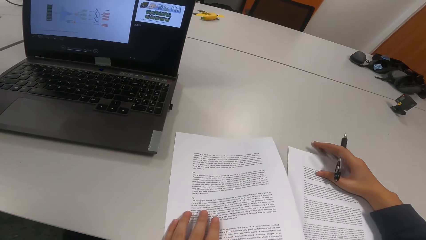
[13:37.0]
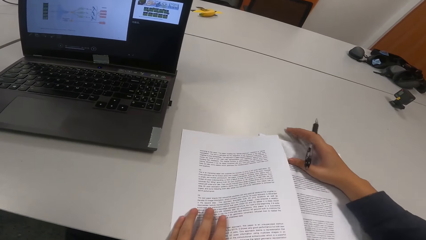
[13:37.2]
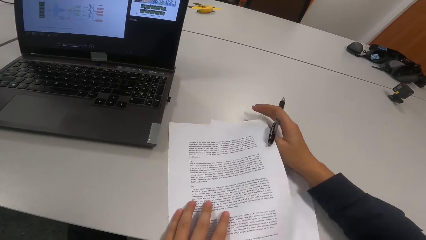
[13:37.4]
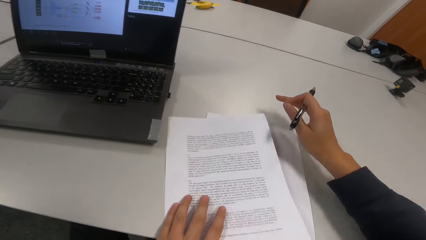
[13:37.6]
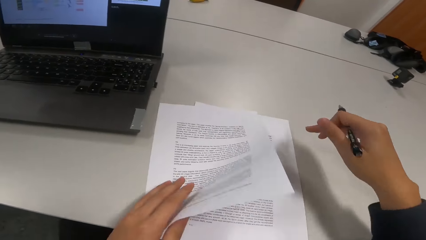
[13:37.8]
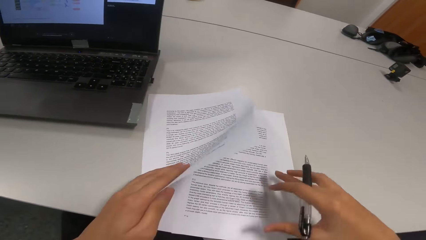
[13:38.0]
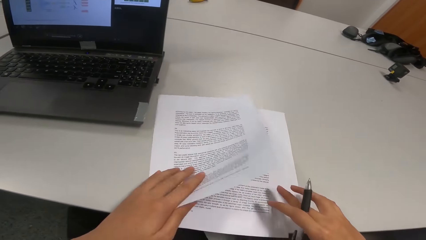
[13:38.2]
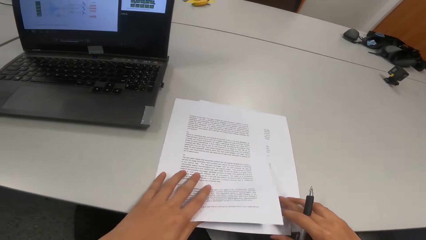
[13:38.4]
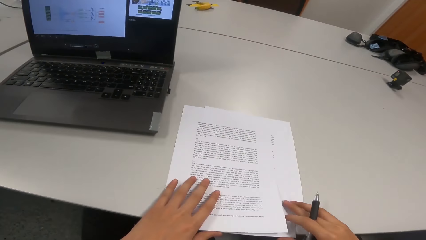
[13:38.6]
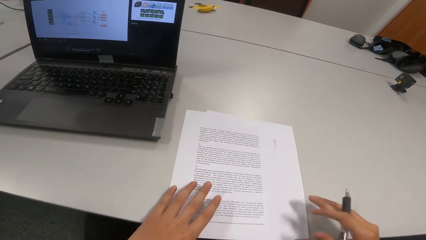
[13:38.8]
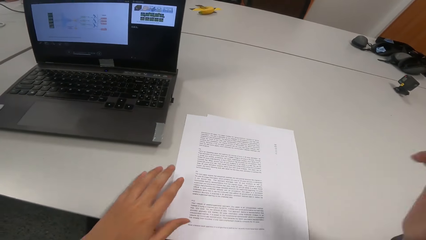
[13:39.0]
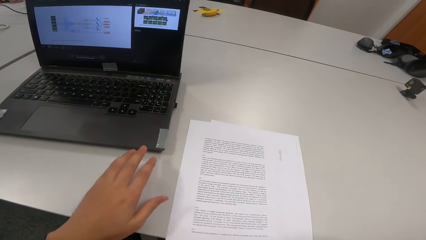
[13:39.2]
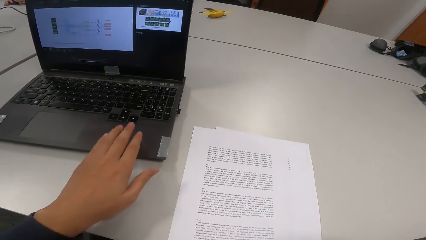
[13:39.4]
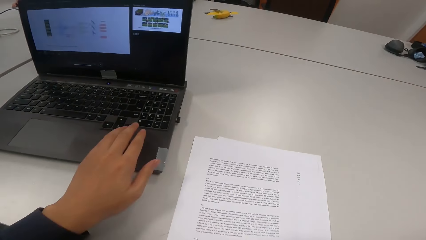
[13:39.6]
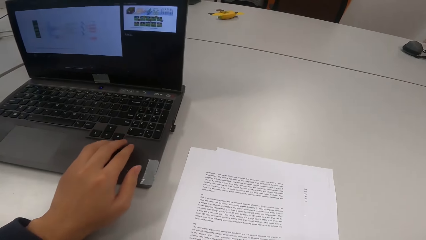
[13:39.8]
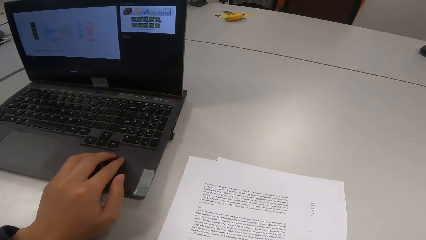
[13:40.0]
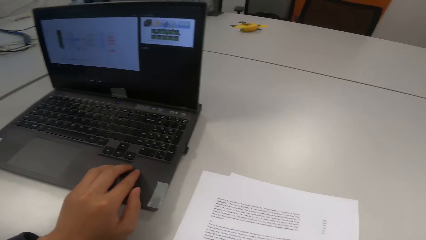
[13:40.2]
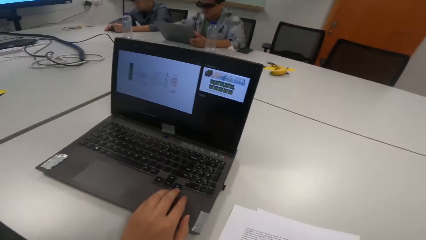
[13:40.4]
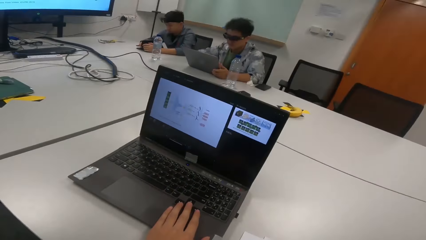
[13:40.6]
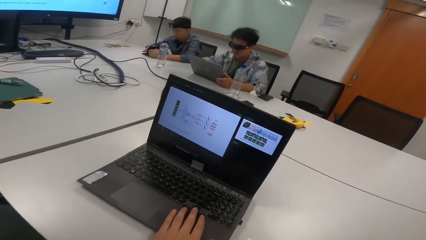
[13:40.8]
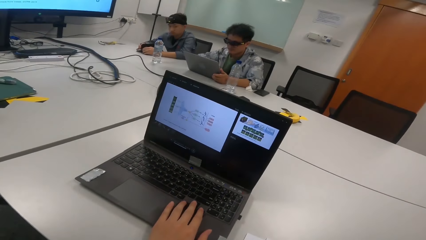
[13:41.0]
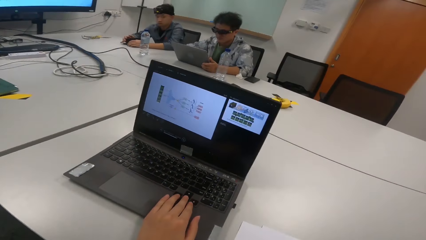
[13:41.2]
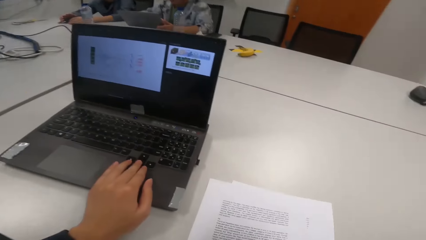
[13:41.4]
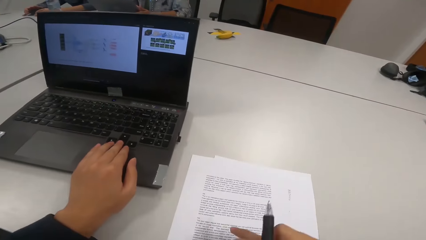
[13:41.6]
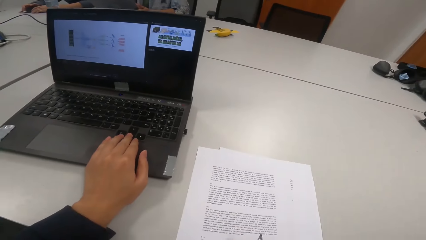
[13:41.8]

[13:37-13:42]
The camera wearer places the papers on the table. They align the papers and look around.

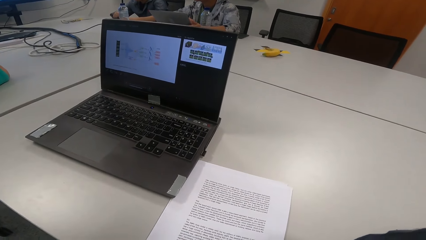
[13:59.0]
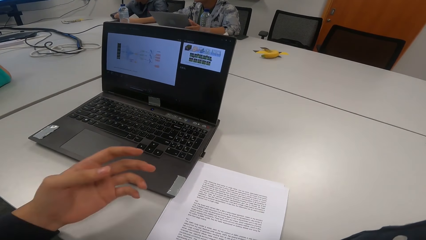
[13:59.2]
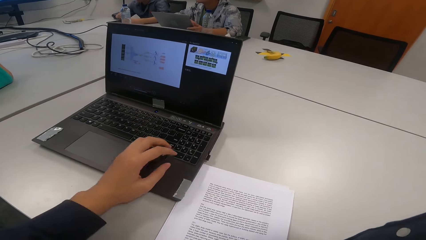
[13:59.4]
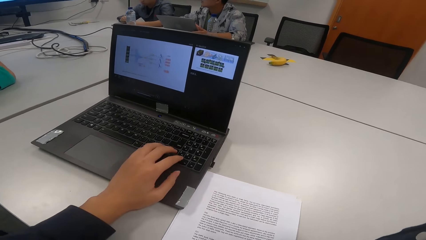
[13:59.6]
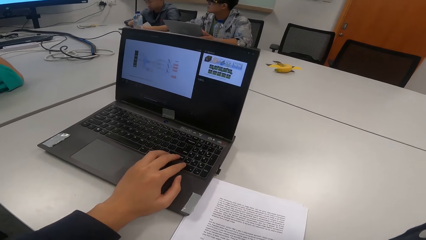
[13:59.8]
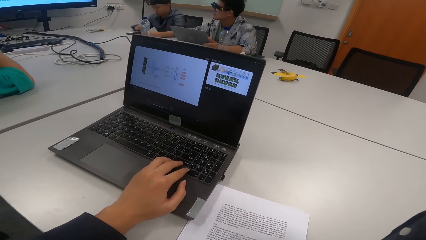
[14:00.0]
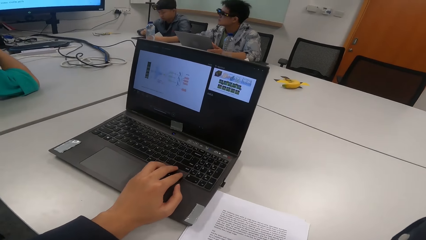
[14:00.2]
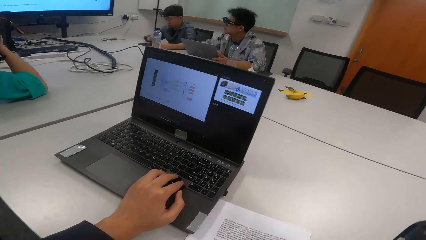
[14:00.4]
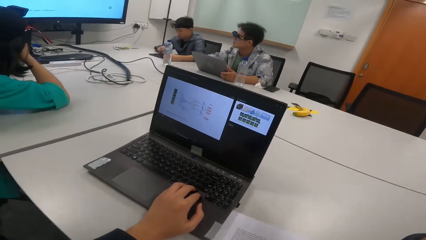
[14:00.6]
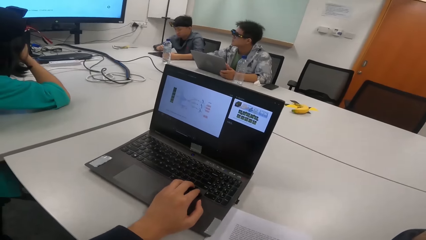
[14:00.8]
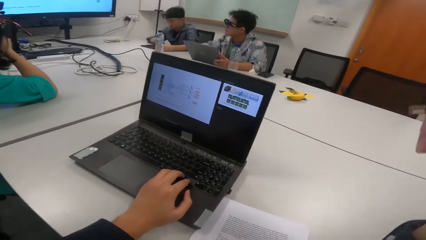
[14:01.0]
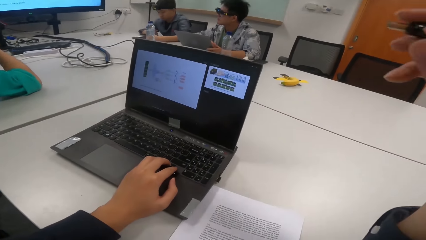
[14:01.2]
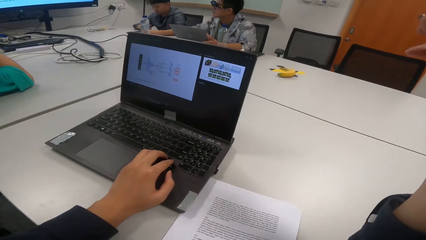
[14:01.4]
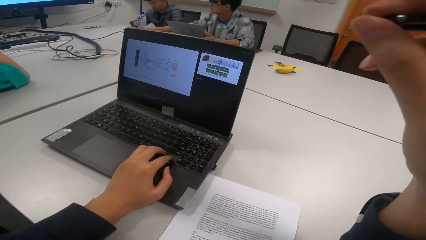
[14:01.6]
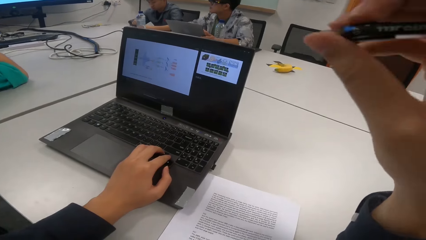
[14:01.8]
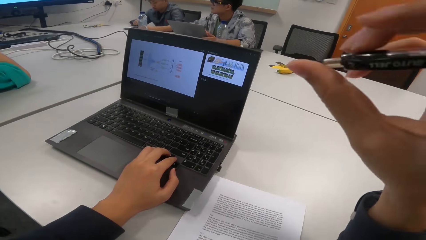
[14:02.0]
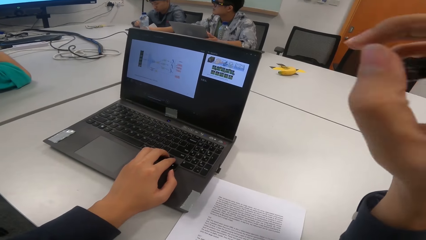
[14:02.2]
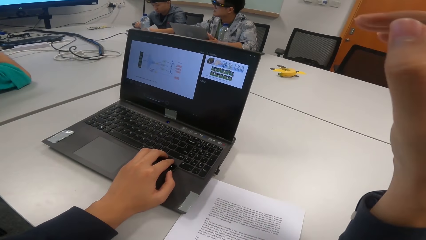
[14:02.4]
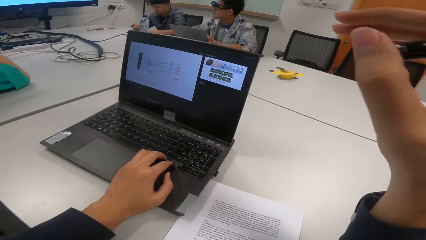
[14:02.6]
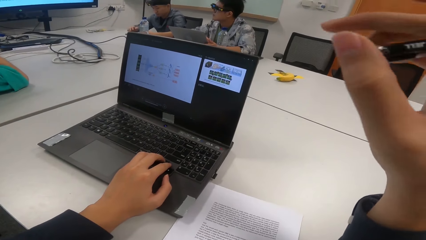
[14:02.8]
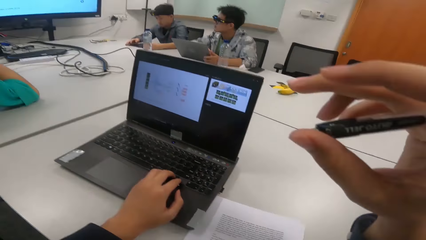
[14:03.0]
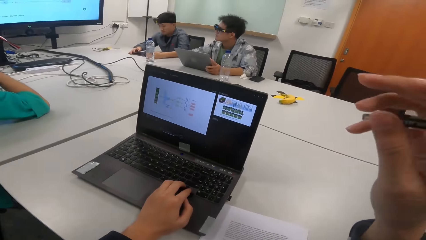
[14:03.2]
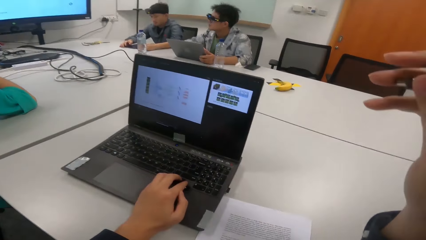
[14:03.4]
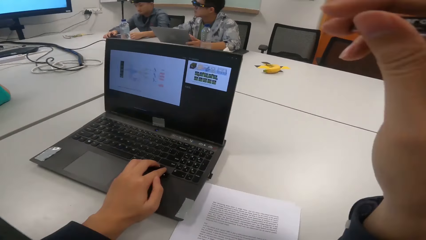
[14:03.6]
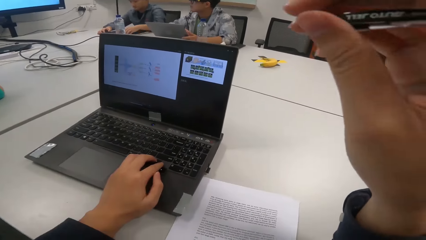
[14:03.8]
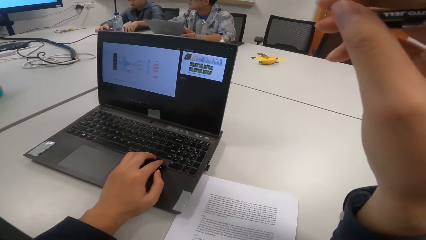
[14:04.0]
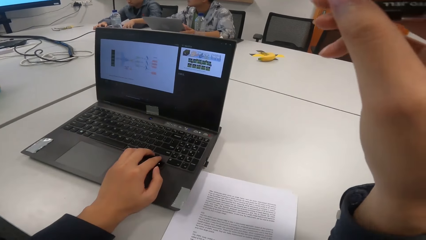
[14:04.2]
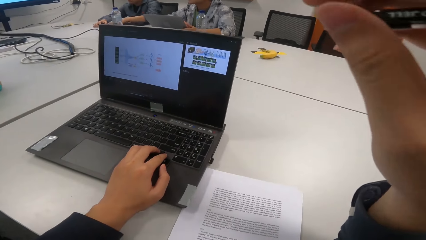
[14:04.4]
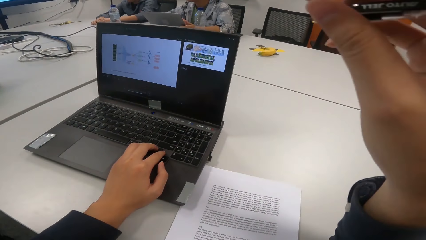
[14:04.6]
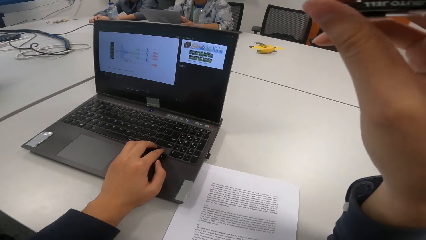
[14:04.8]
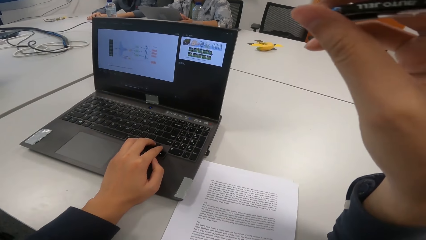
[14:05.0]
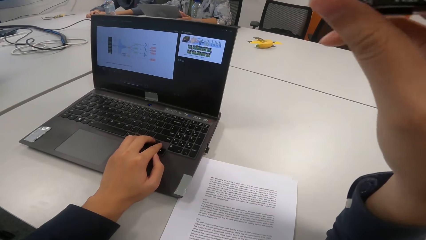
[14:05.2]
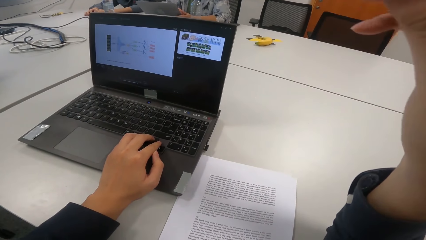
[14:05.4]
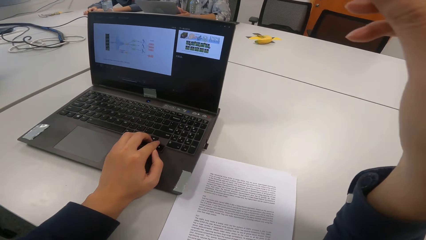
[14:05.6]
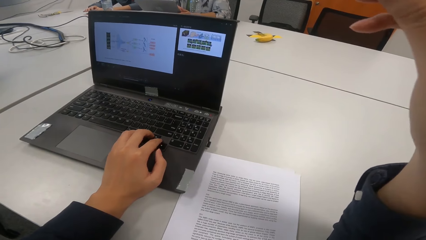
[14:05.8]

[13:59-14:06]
The camera wearer touches the laptop.

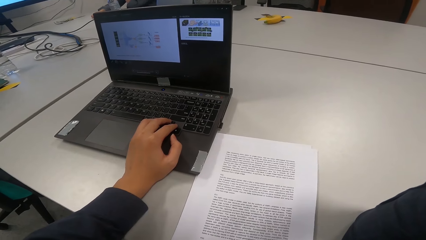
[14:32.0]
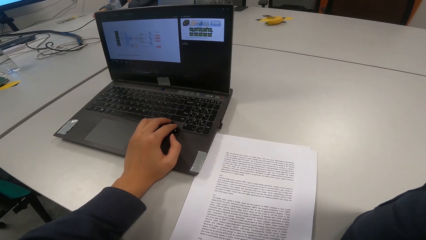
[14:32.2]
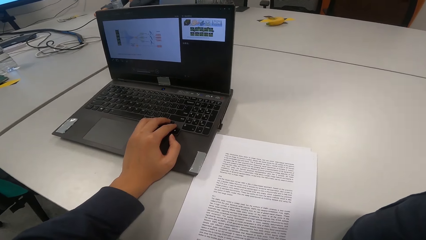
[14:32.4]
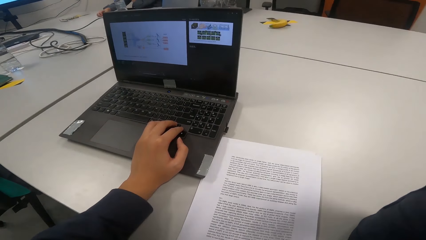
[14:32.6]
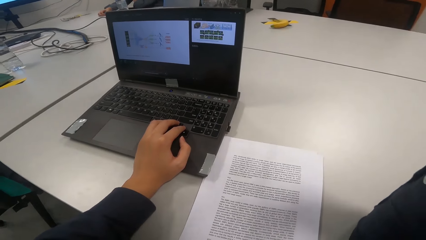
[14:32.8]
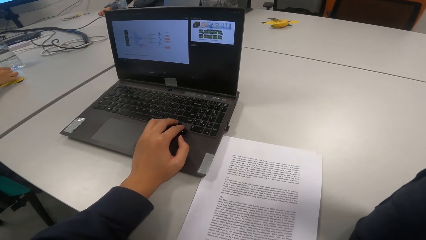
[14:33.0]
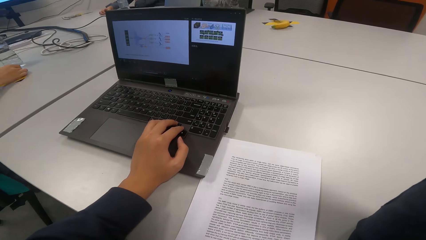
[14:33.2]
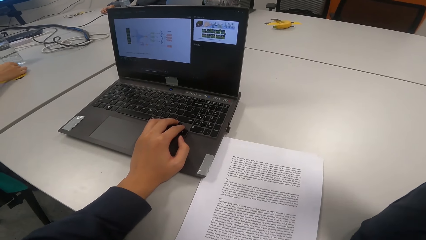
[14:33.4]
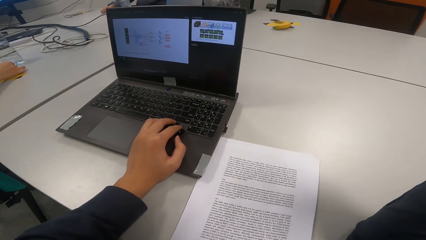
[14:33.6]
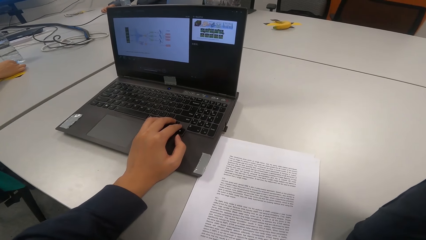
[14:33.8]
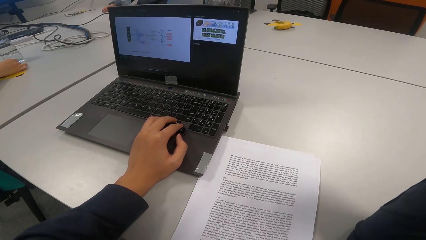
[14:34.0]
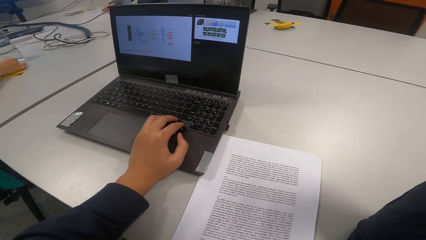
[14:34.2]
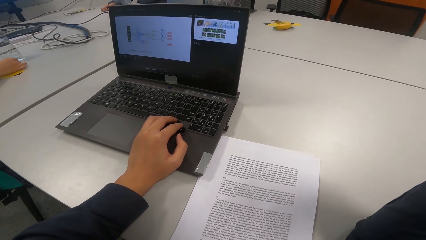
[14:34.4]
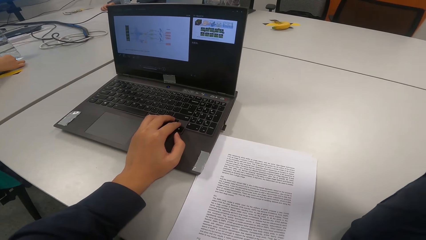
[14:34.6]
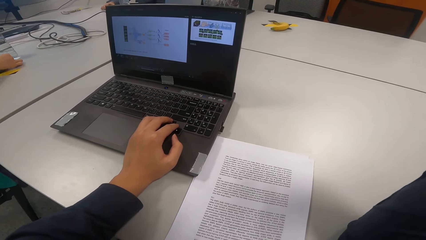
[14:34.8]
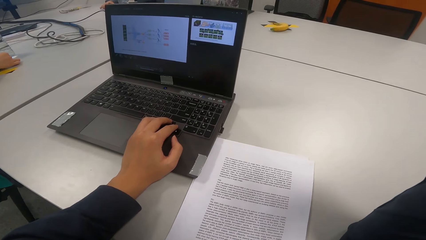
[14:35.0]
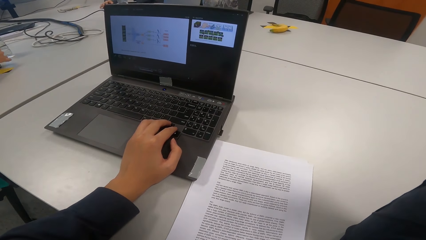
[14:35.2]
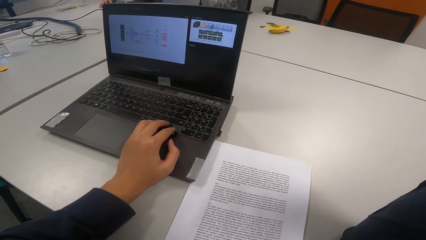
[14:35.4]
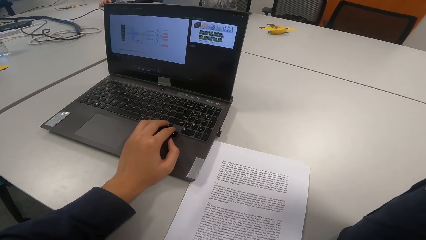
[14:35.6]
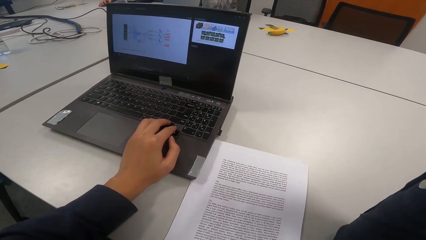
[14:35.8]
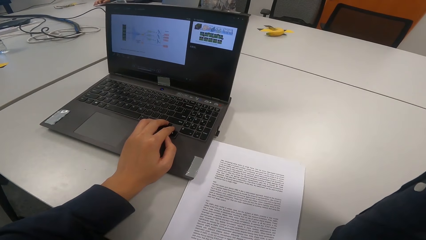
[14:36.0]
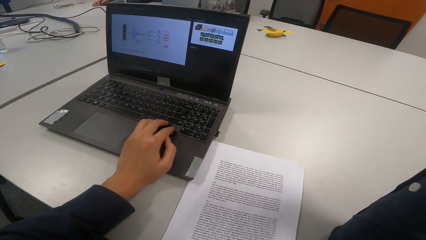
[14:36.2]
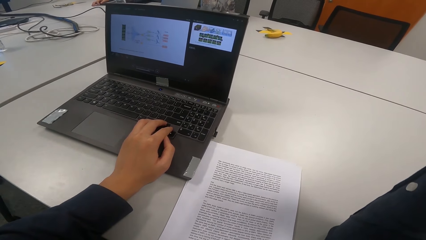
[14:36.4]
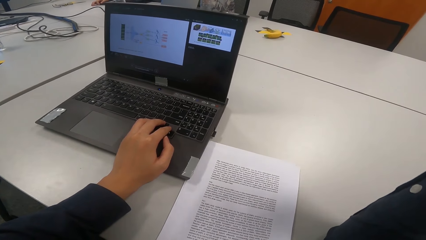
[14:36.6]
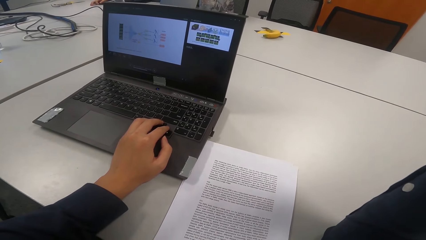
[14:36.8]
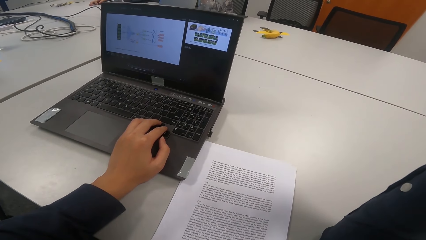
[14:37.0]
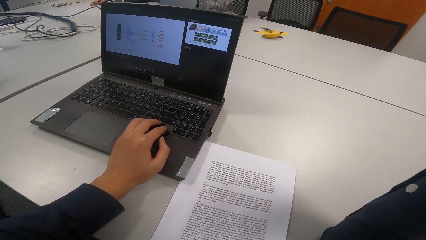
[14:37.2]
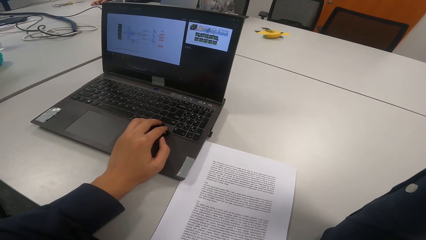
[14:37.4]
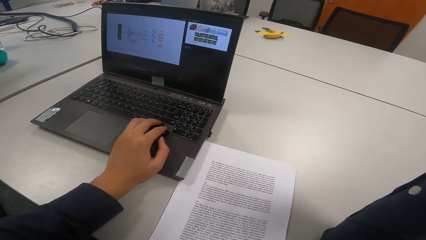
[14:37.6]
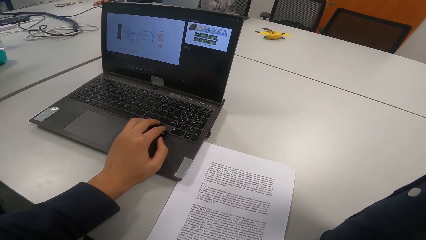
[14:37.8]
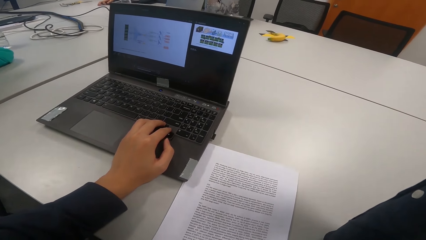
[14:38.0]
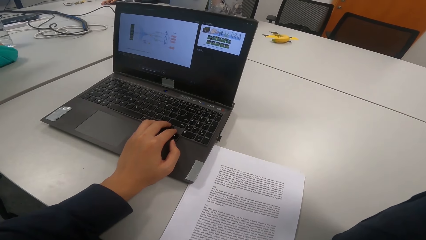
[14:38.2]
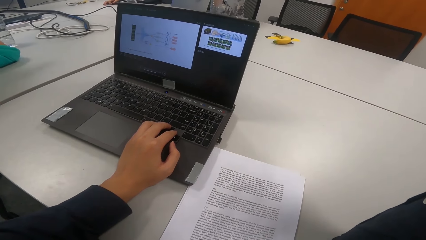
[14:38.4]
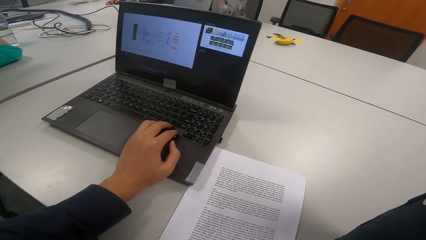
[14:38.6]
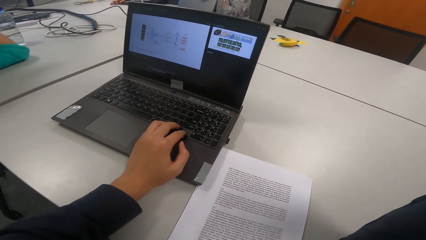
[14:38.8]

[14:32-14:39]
A person touches a tablet.
